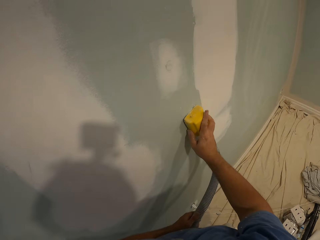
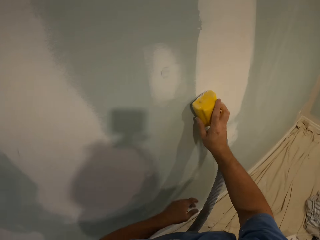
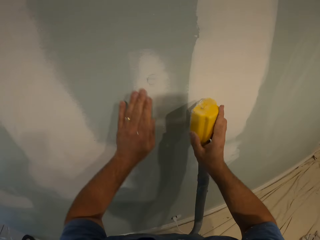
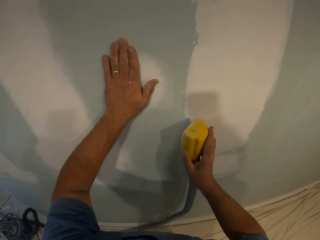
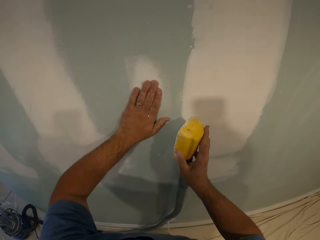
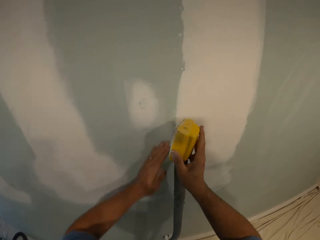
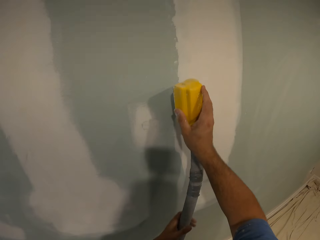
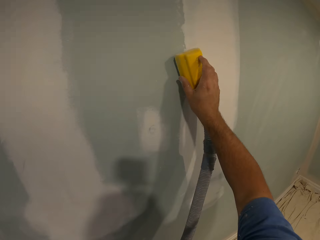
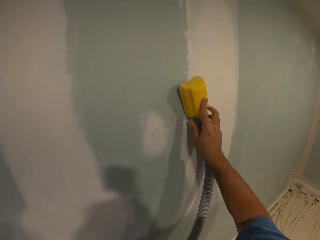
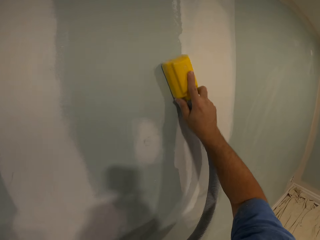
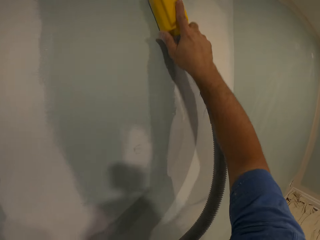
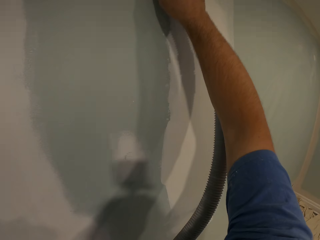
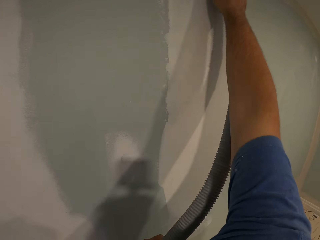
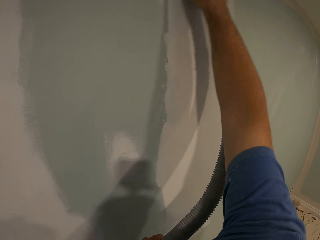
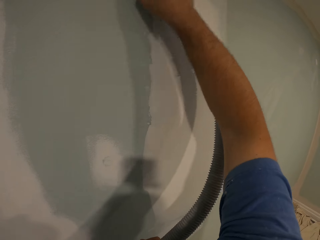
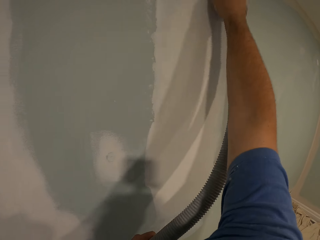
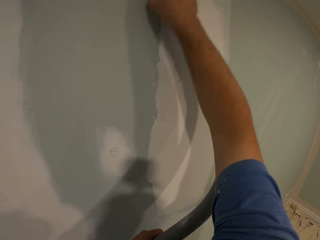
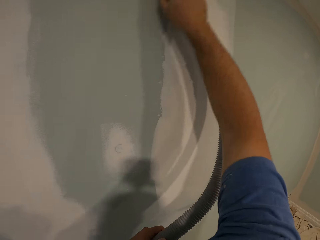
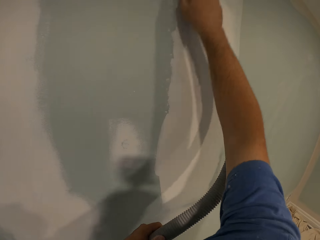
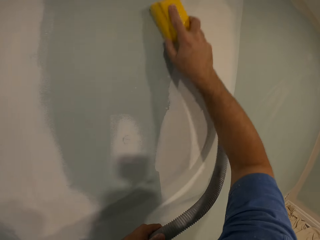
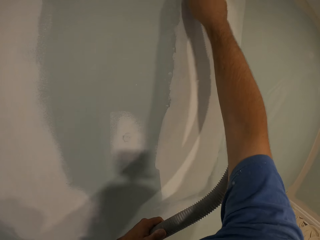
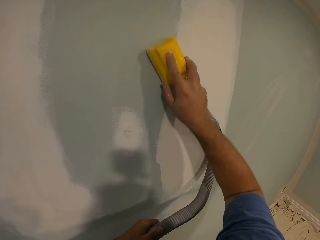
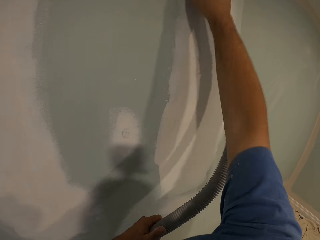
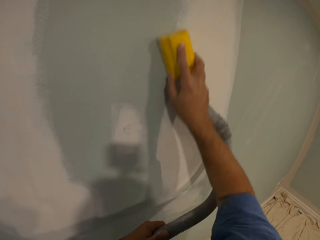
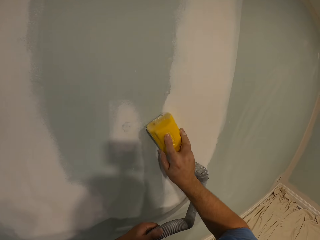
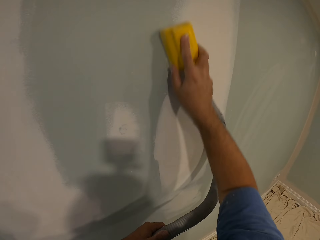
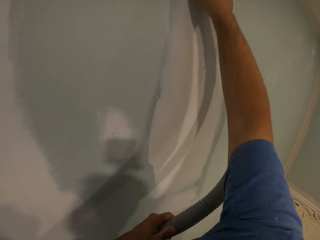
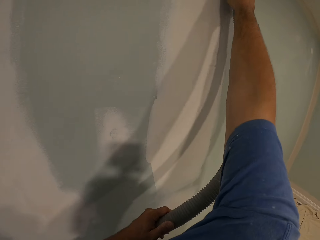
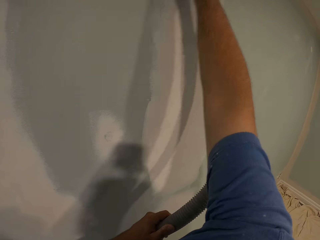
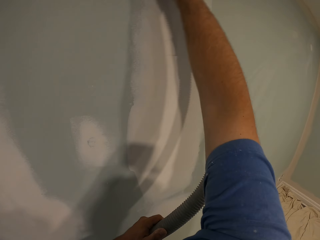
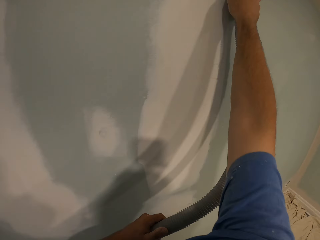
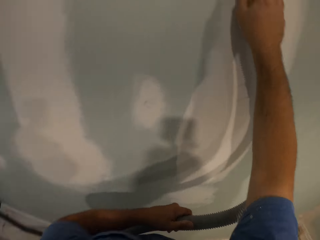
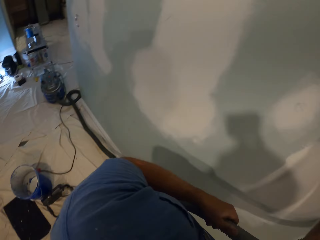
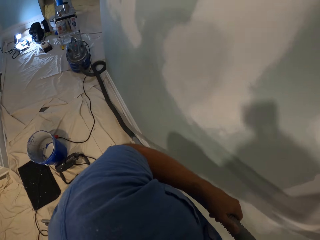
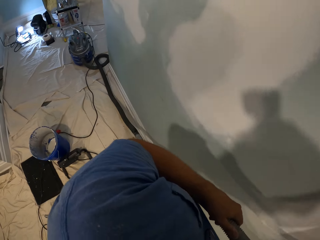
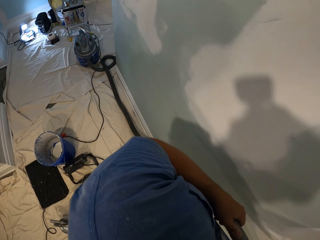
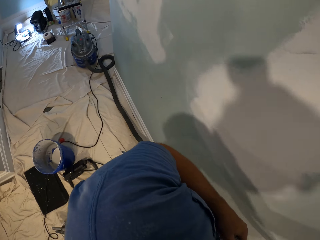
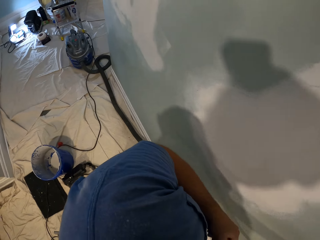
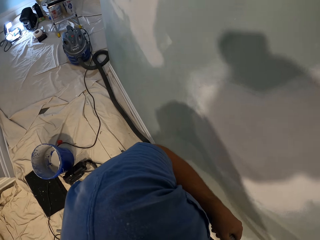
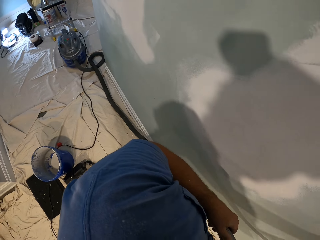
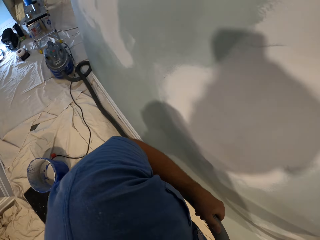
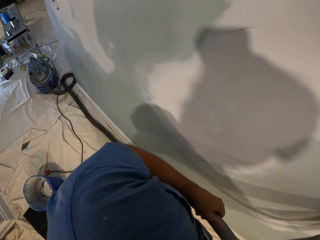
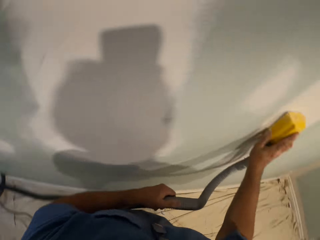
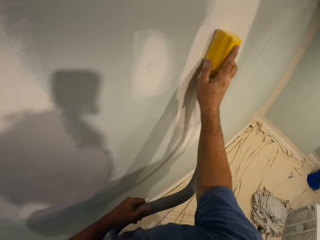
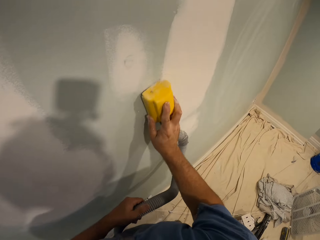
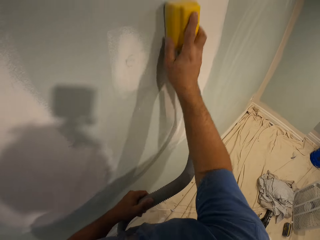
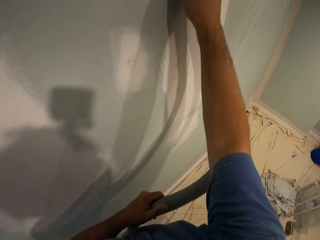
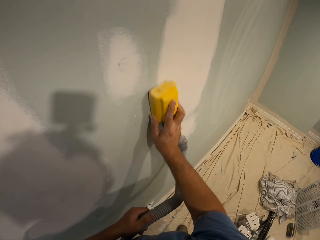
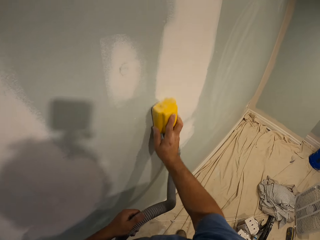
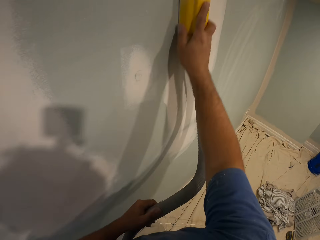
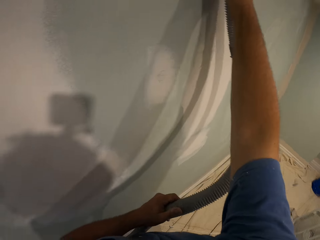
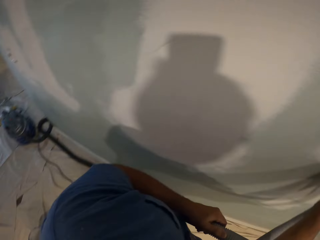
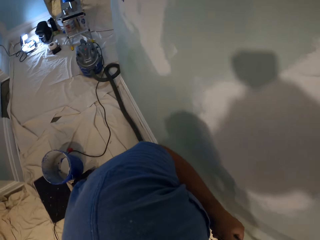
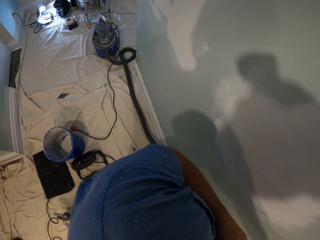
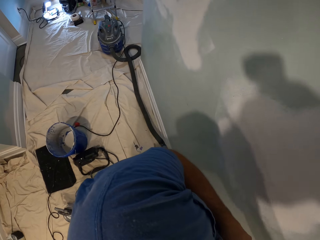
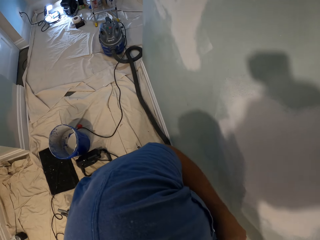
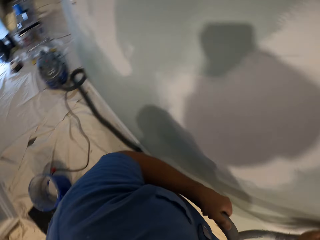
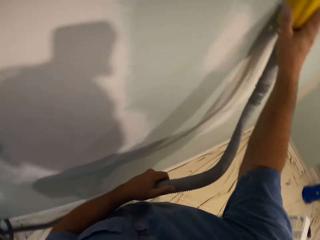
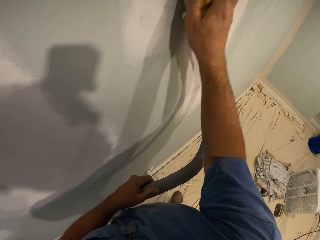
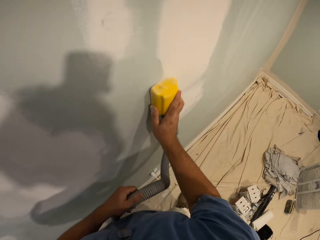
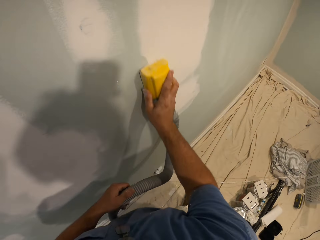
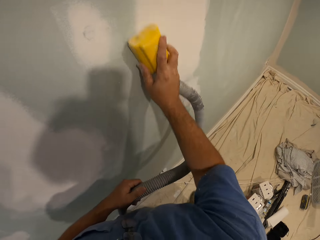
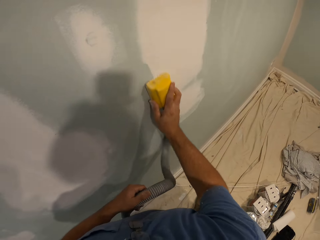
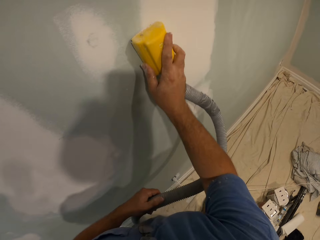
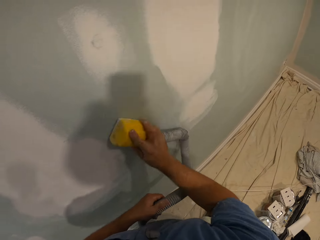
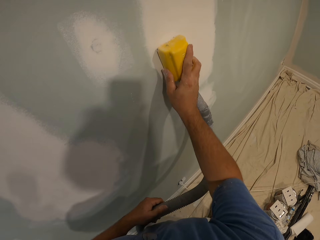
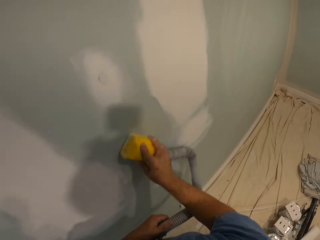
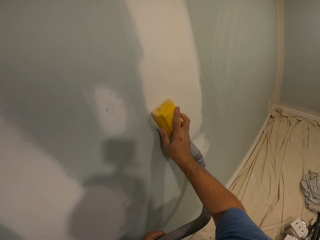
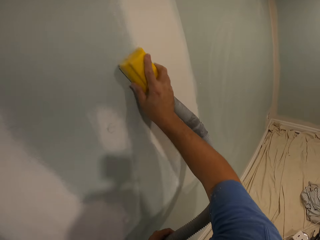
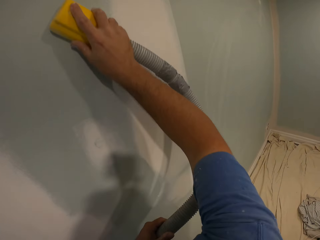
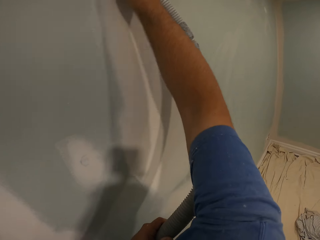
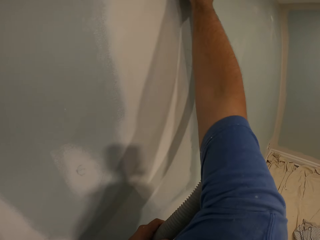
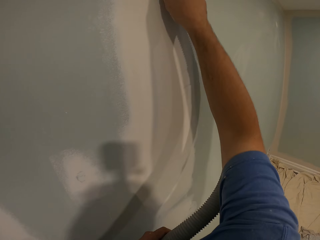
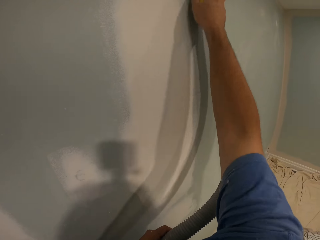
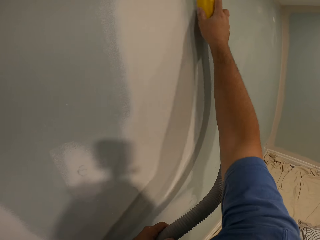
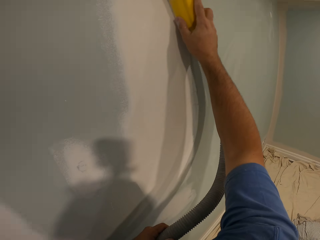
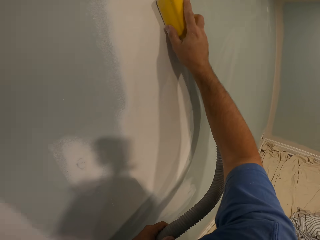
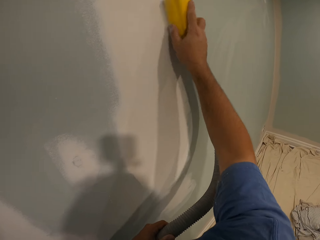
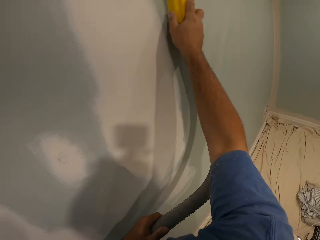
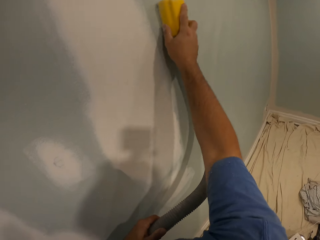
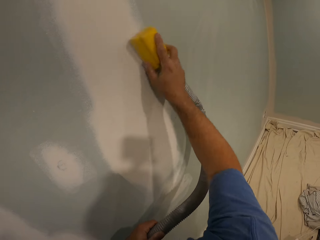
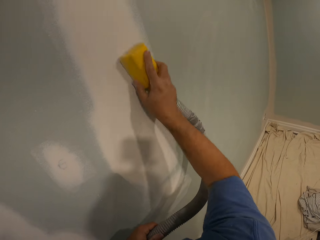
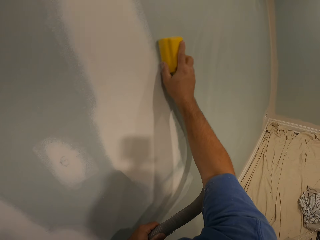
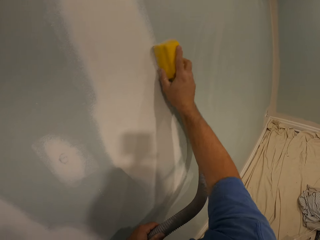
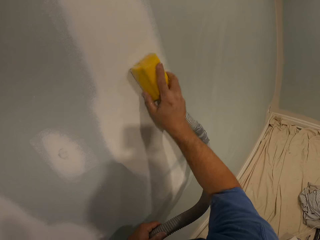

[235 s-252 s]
The camera wearer smoothens the wall with his left hand. He smoothens the wall with the hand sander. He turns his face to the left. He smoothens the wall with the hand sander. He turns his face to the left. He smoothens the wall with the hand sander.

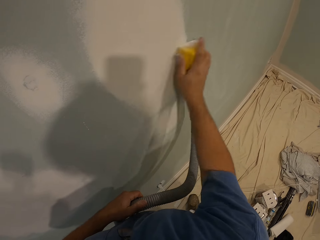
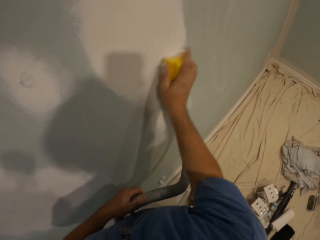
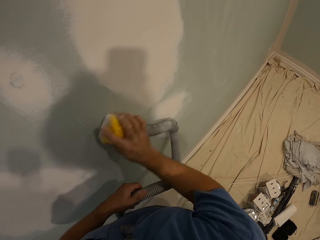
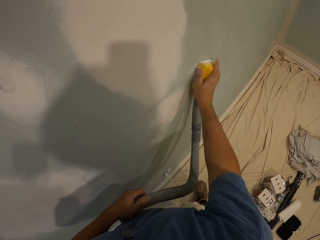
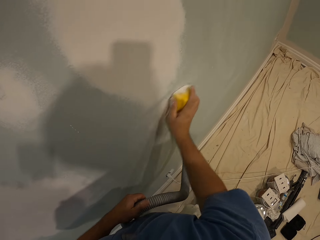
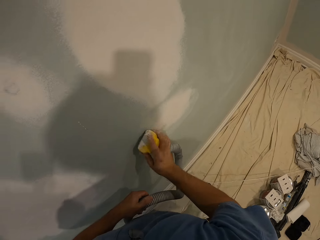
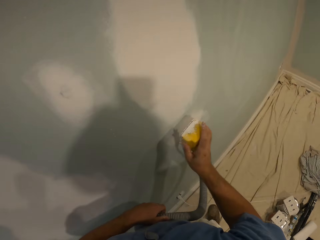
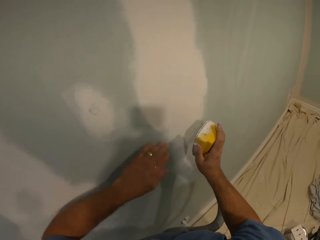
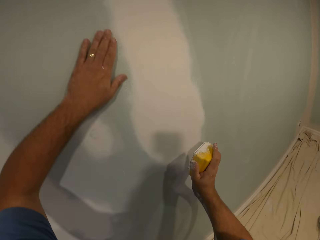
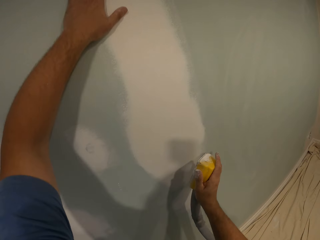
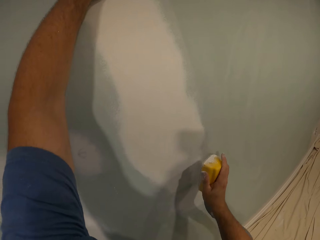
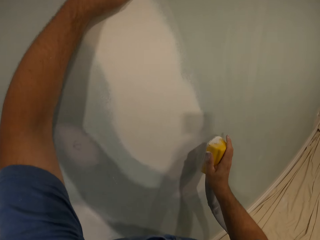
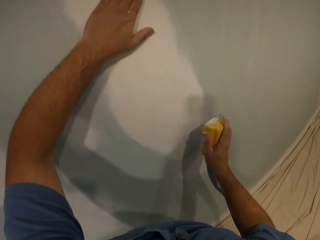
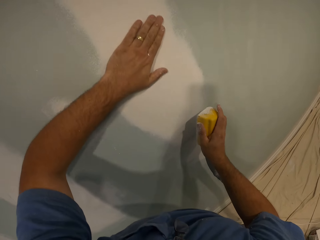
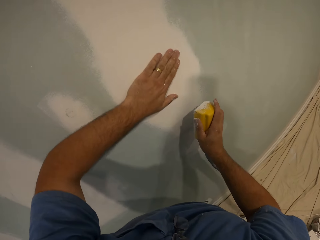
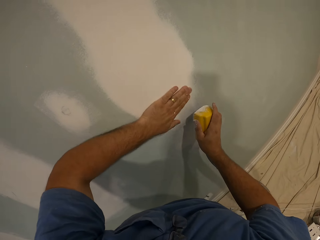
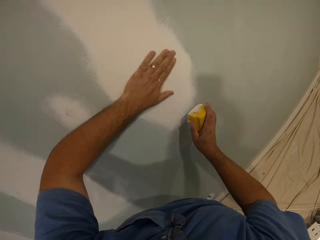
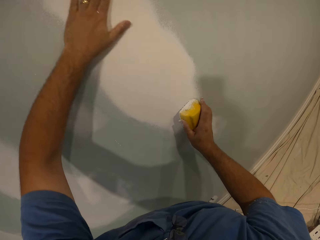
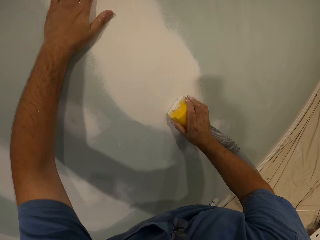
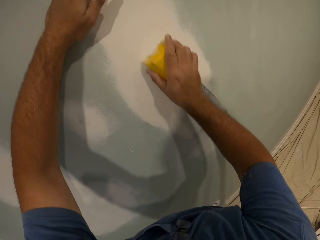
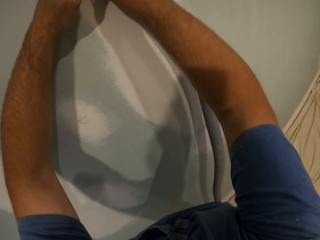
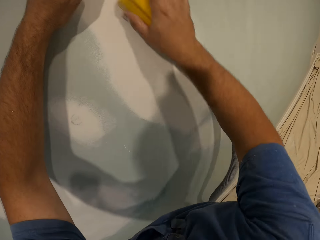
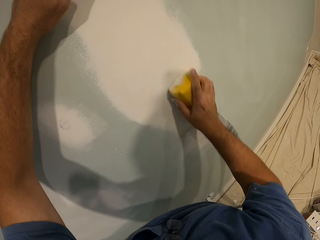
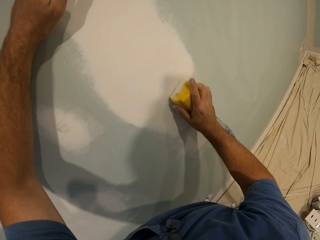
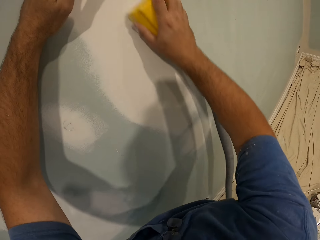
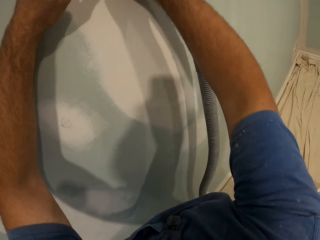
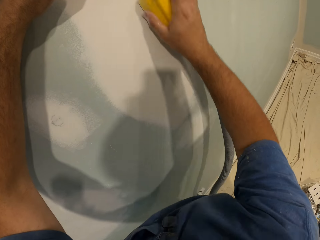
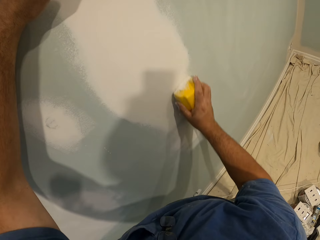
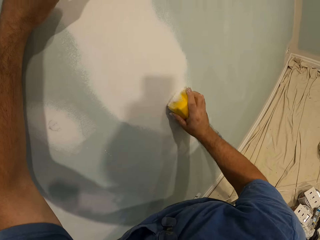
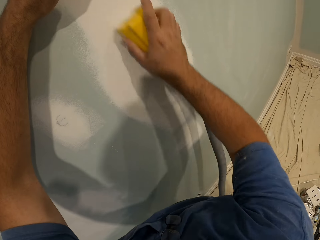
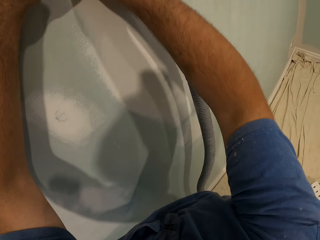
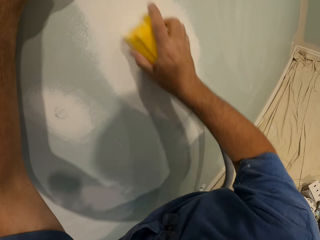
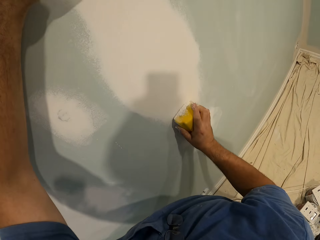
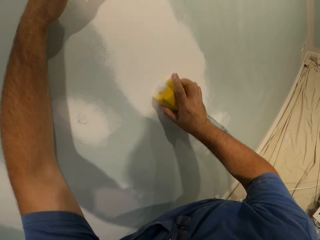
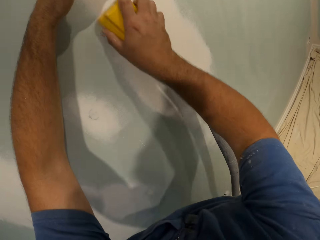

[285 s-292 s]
The camera wearer smoothens the wall with his left hand. He smoothens the wall with the hand sander.
